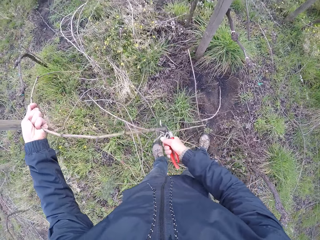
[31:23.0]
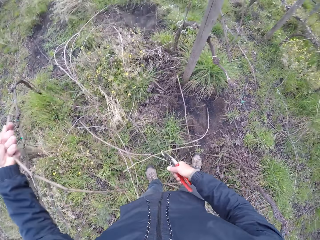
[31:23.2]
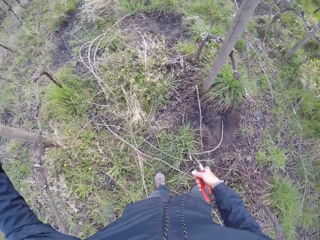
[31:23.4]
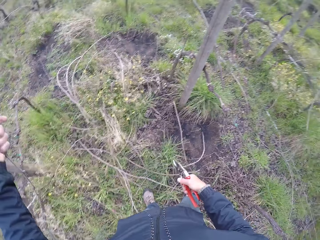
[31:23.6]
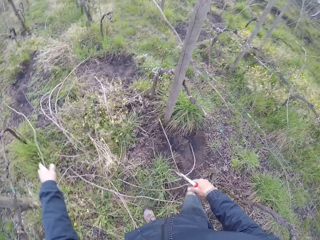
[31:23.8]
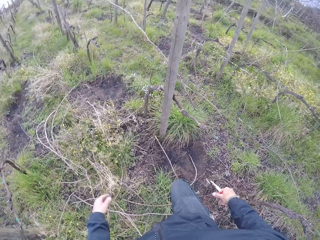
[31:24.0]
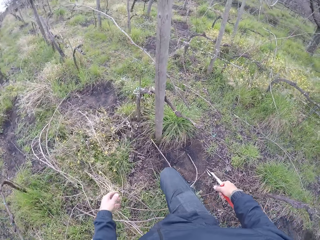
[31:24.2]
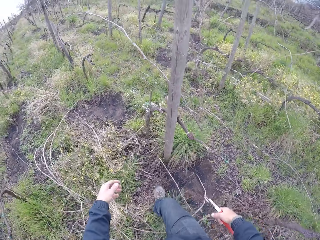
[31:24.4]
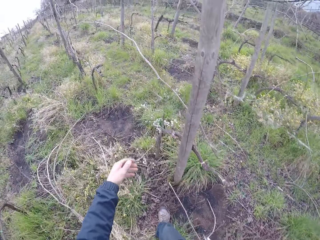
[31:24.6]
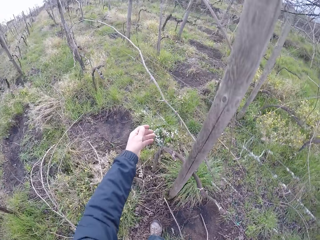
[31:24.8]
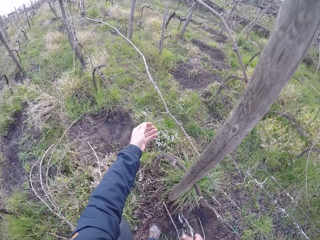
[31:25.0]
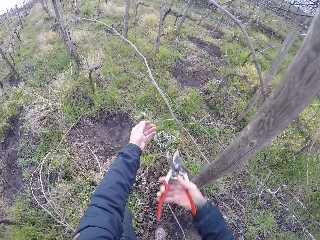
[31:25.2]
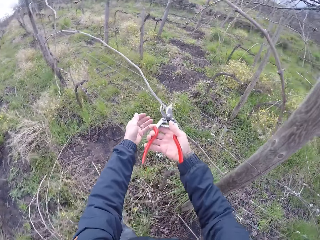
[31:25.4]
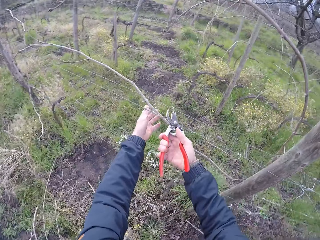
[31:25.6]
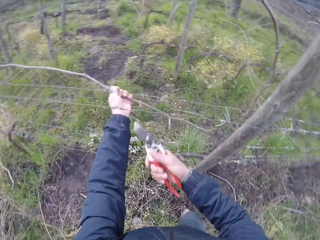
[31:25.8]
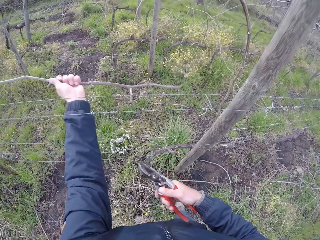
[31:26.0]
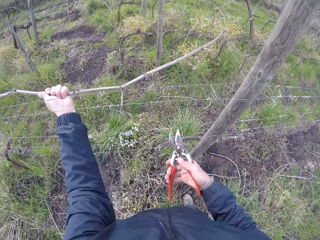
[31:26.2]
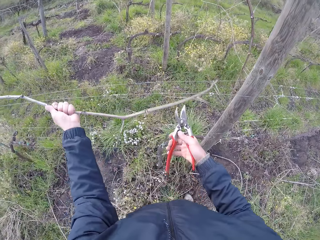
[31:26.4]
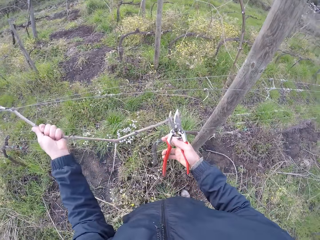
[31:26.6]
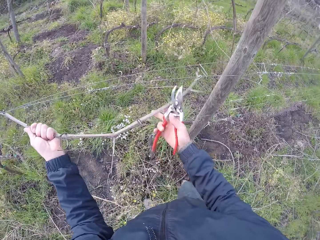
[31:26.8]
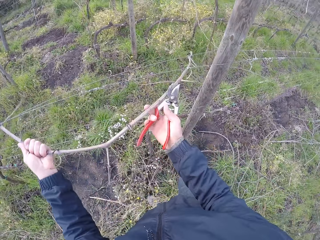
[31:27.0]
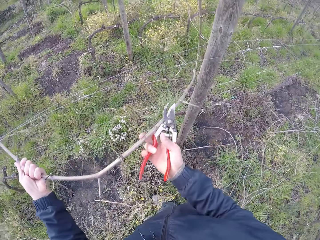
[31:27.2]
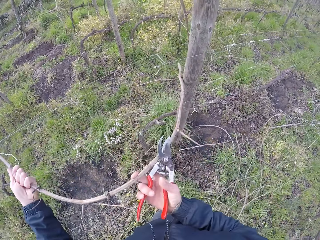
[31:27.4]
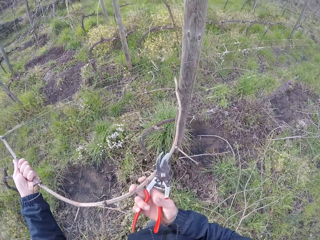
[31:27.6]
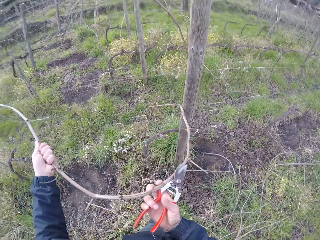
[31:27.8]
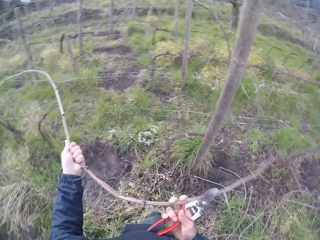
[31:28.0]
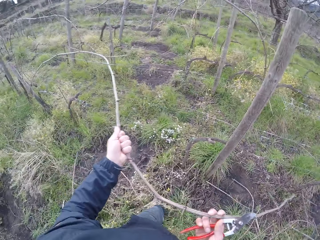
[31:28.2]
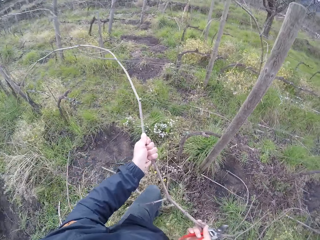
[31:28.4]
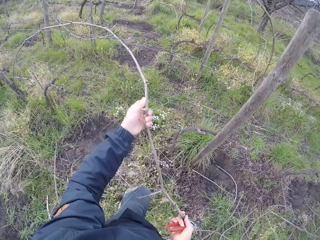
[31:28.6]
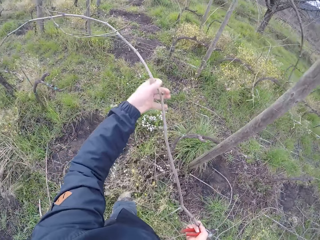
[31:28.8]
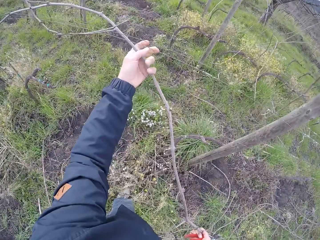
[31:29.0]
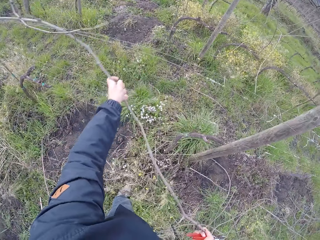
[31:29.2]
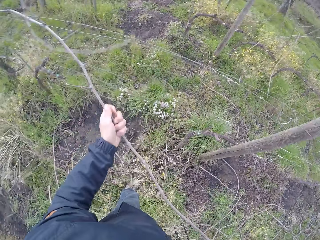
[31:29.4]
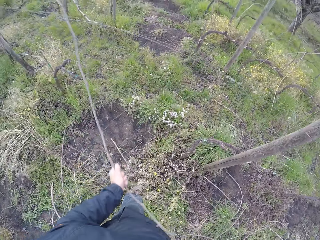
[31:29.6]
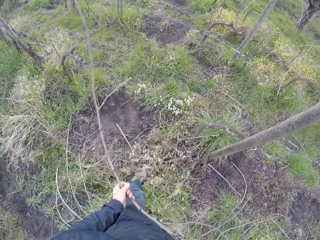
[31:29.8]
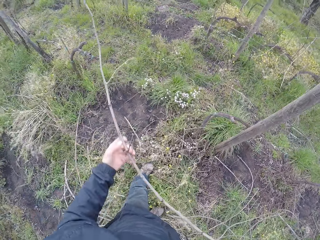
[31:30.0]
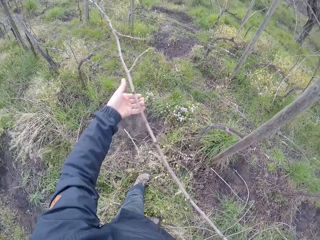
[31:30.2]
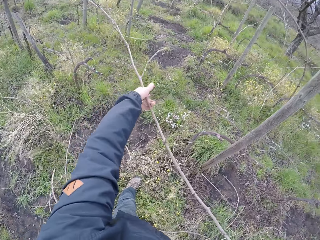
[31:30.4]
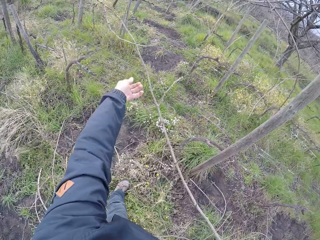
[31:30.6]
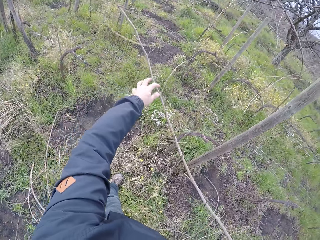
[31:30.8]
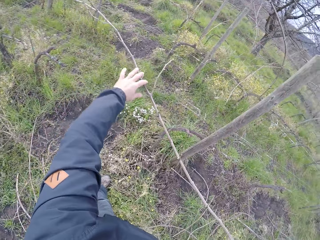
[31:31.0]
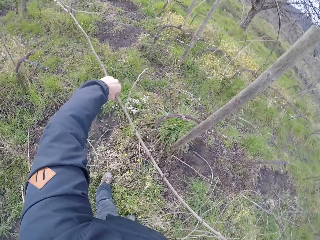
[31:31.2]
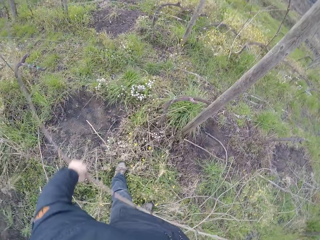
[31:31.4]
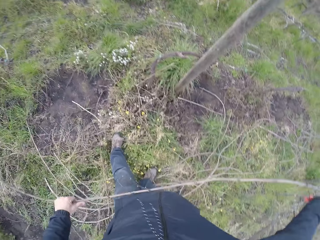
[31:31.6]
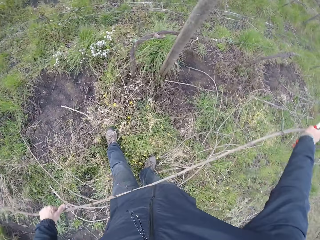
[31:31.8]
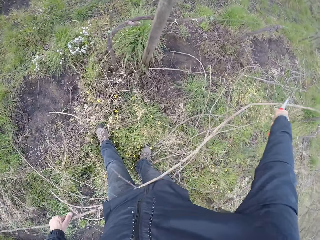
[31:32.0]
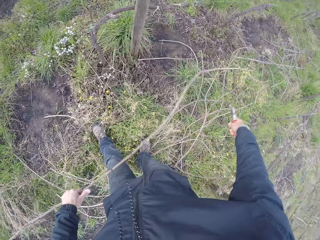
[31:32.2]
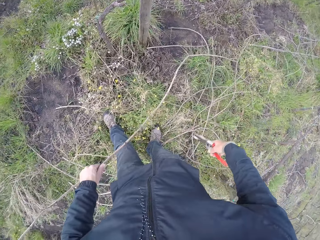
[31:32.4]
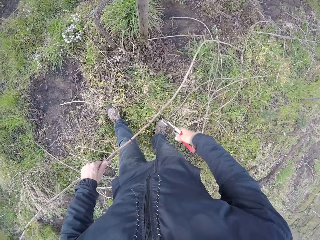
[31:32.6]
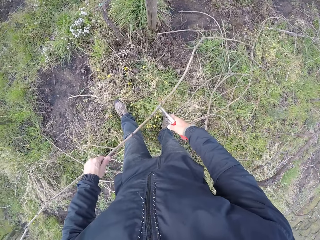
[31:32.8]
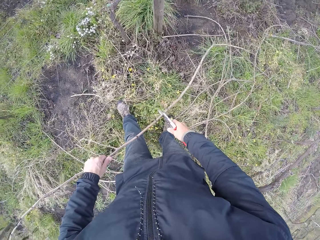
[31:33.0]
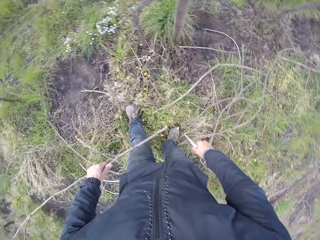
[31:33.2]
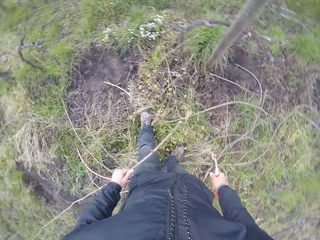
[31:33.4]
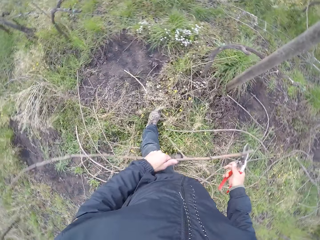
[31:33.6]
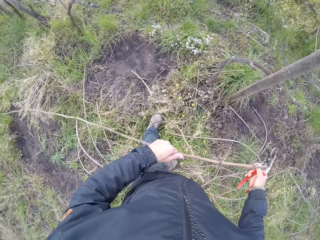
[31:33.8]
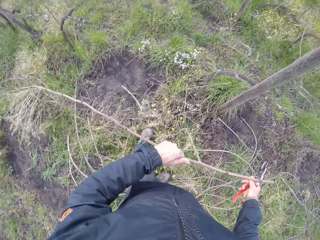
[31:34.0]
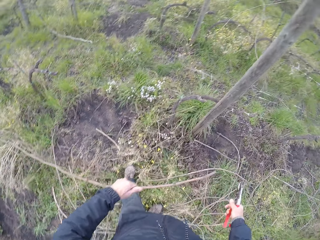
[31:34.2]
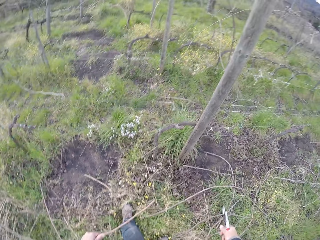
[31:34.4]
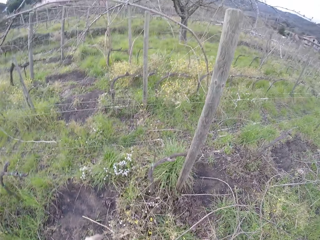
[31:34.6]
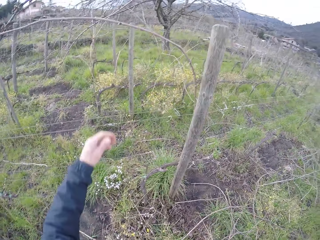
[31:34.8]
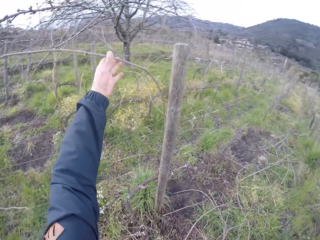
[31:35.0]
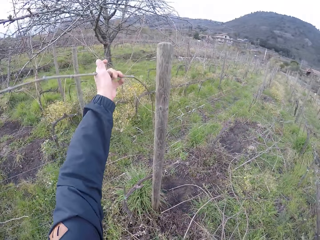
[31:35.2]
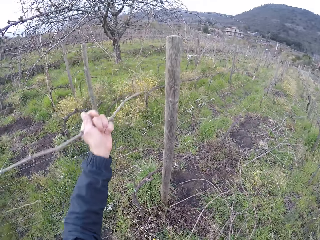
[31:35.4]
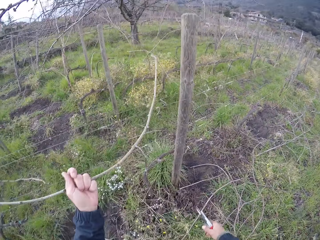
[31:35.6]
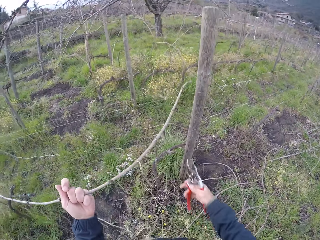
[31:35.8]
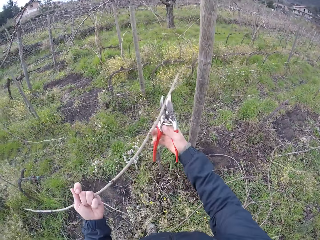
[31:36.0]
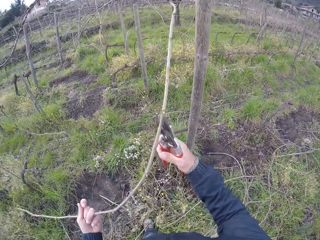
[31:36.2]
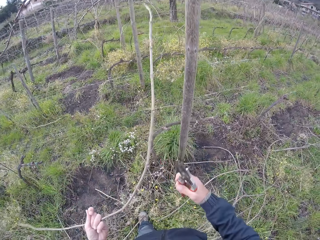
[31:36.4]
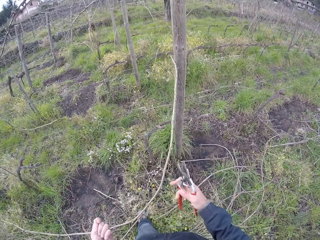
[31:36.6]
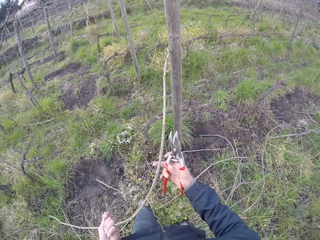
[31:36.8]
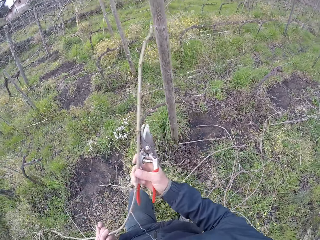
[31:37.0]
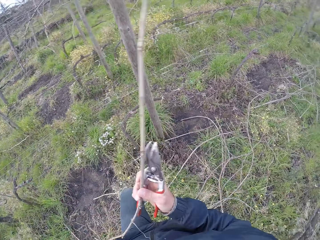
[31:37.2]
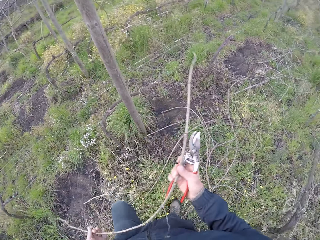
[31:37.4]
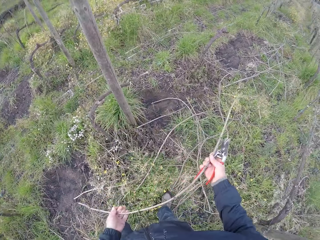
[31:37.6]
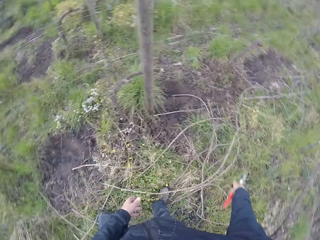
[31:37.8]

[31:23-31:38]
The camera wearer cuts the branch with the pruning shears in his right hand. He drops the branch on the ground with his left hand. He holds a branch with both hands. He holds the branch with his left hand. He cuts the branch with the pruning shears in his right hand. He holds the branch with his left hand. He drops the branch on the ground with his left hand. He holds a branch with his left hand. He holds the branch with both hands.

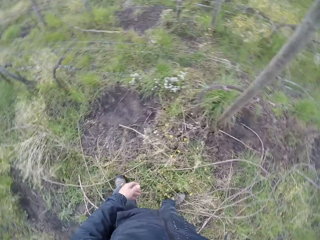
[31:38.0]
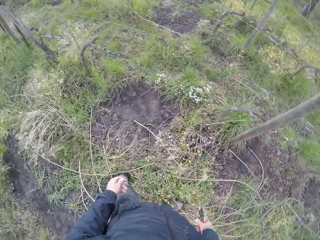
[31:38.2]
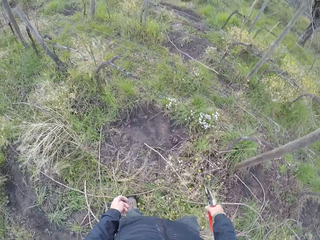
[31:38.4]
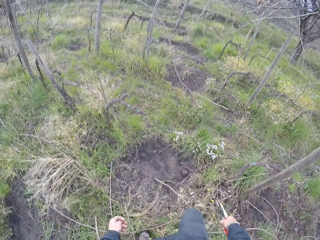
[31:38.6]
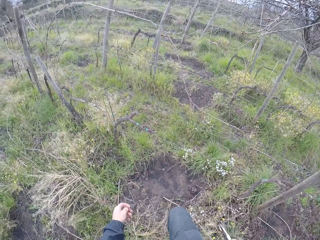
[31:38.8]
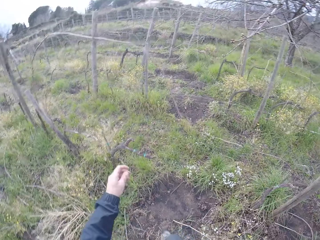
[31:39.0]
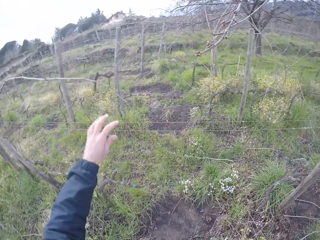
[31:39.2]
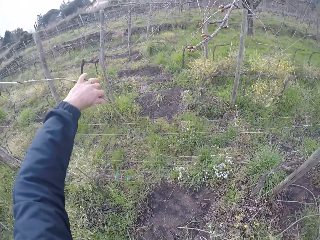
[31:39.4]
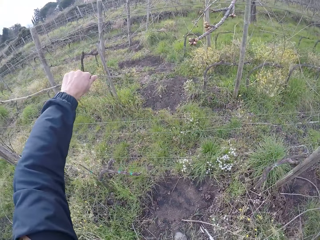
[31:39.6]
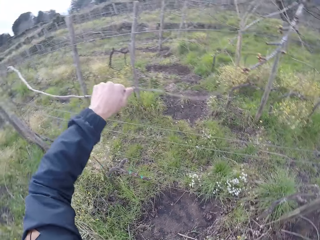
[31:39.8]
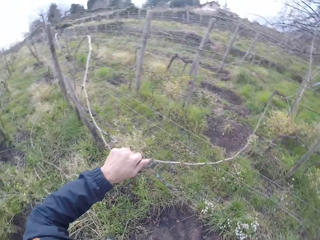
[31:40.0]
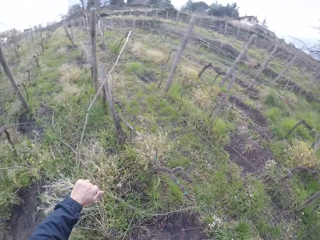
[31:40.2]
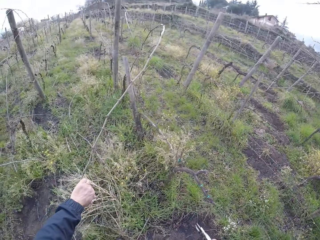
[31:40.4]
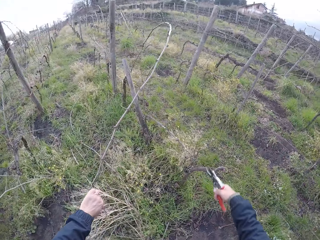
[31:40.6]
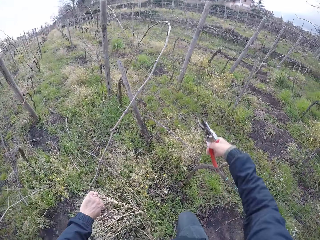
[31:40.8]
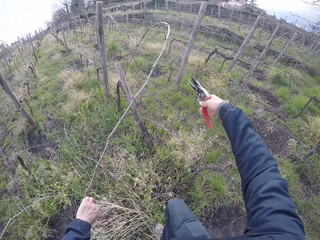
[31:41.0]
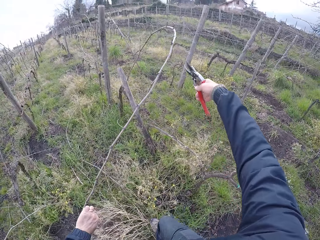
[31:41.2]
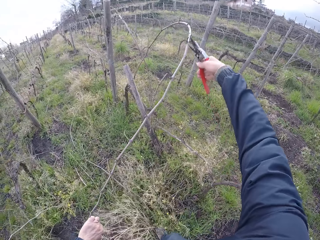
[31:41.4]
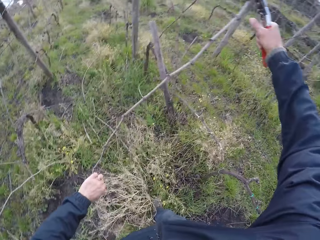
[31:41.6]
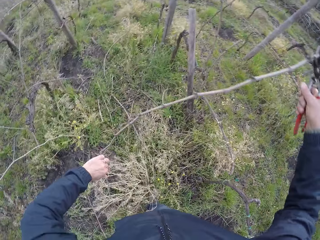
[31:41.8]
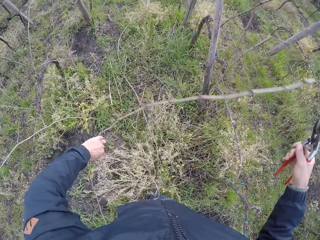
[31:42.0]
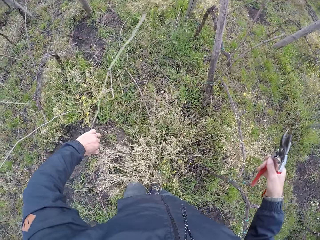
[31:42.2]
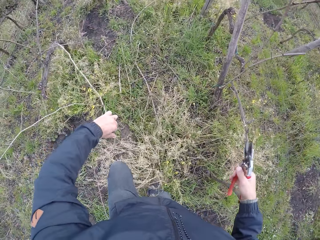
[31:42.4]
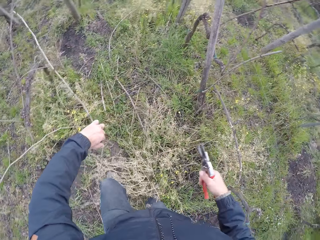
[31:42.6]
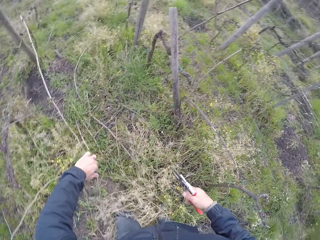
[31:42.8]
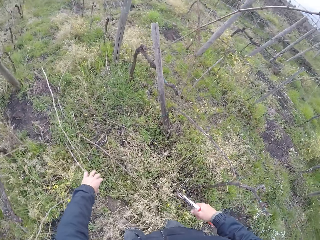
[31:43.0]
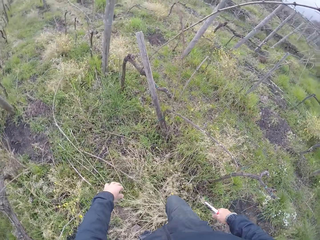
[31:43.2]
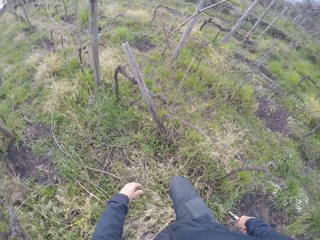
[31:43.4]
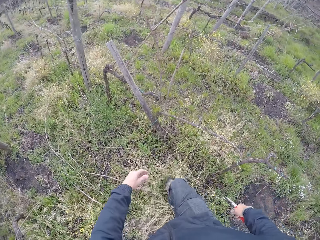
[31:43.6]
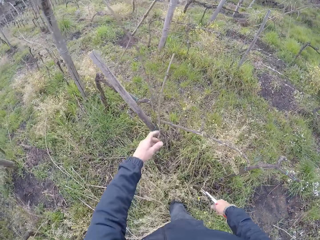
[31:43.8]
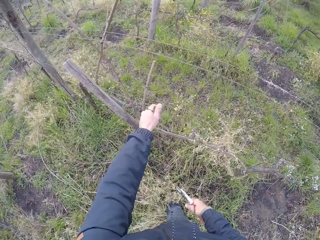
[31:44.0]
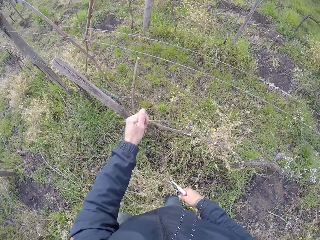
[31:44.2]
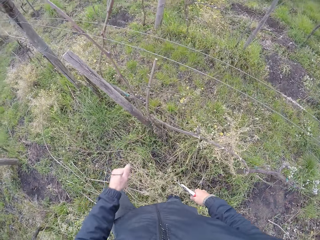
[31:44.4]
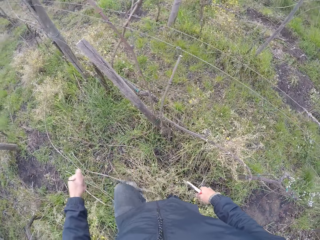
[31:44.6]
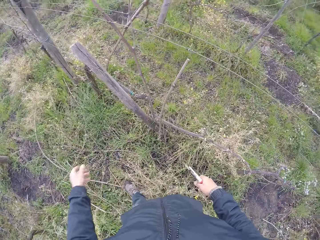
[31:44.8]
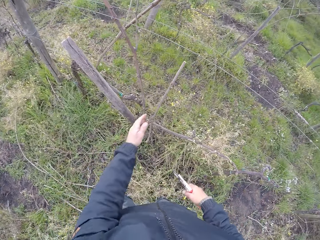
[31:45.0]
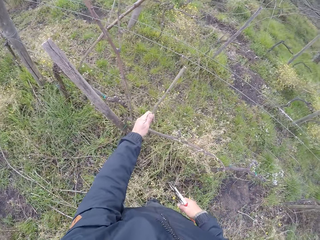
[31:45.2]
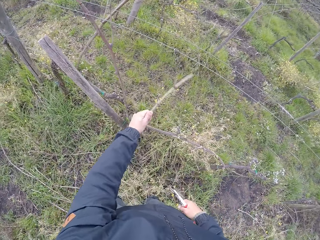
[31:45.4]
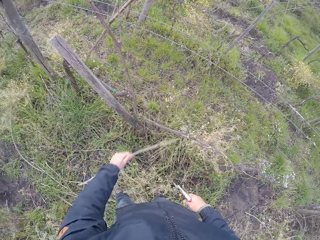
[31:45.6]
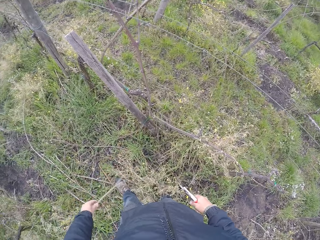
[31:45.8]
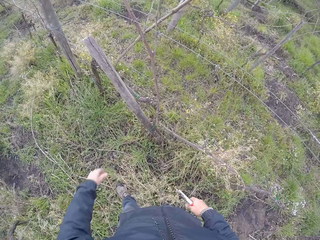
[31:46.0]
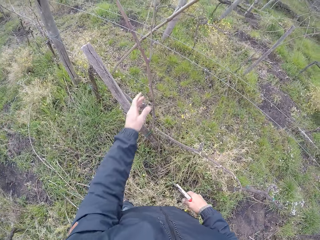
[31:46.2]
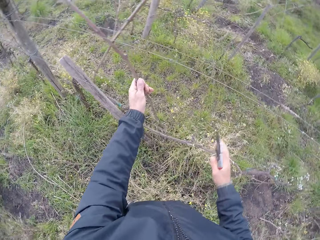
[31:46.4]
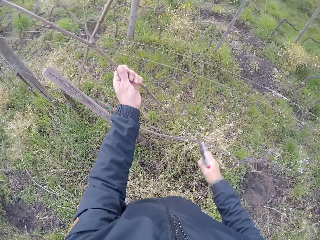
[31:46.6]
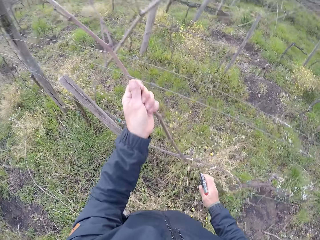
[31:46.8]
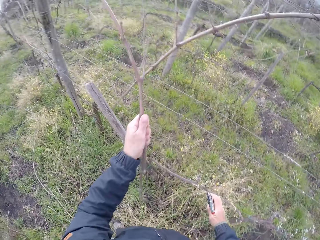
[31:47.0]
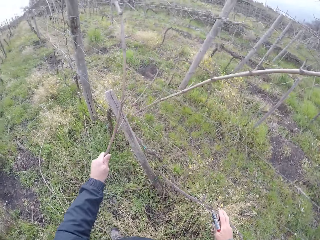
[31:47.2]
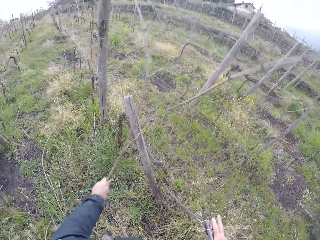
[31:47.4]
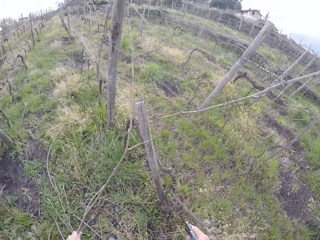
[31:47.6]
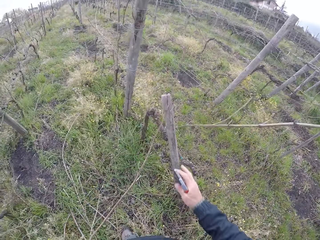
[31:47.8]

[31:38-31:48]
The camera wearer pulls a branch on the fence with his left hand. He pulls a branch up with his left hand. He cuts the branch with the pruning shears in his right hand. He drops the branch on the ground with his left hand. He pulls a branch on the fence with his left hand and drops the branch on the ground with his left hand. He pulls a twig with his left hand from the barbed wire. He picks up a stick. He drops the twig to the ground. He picks up a stick. He pulls a twig with his left hand from the barbed wire.
